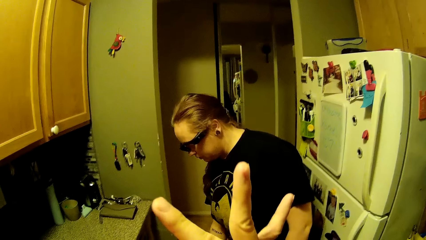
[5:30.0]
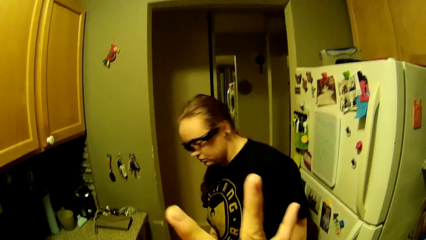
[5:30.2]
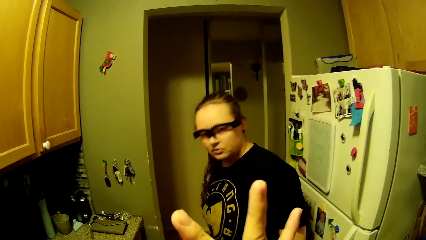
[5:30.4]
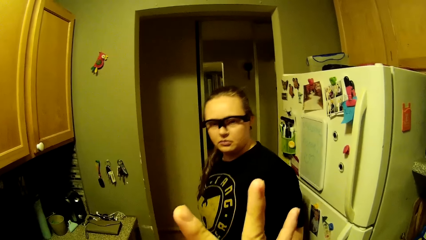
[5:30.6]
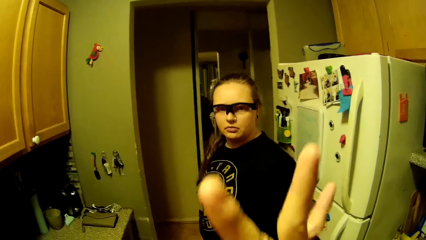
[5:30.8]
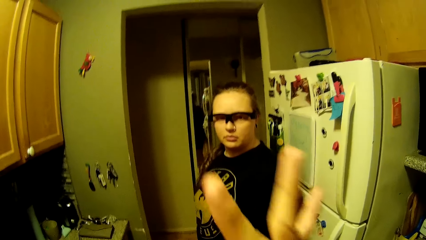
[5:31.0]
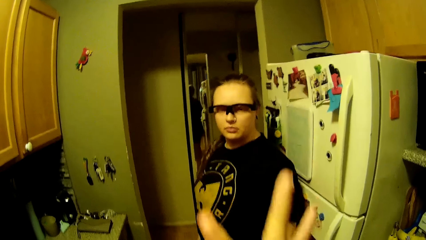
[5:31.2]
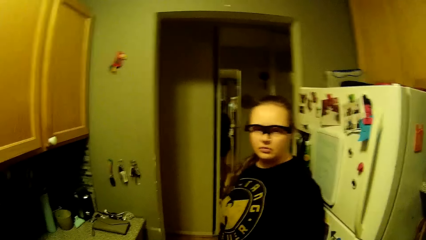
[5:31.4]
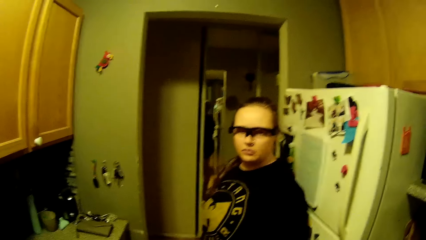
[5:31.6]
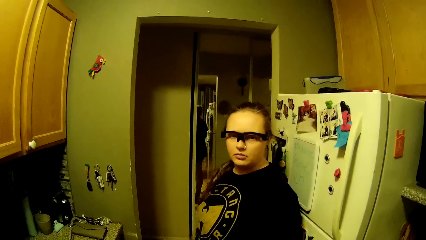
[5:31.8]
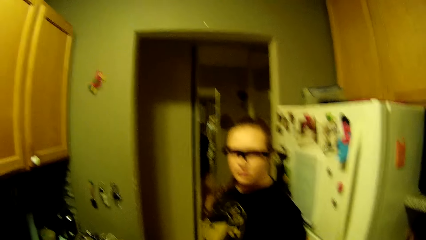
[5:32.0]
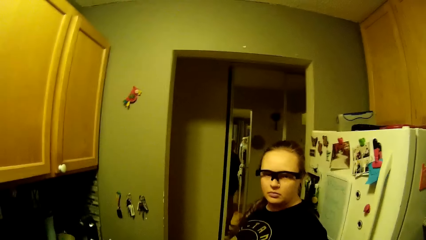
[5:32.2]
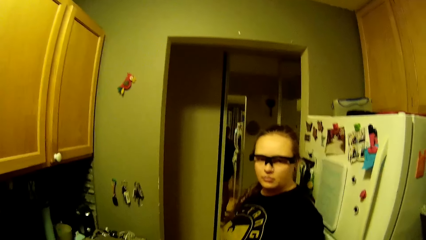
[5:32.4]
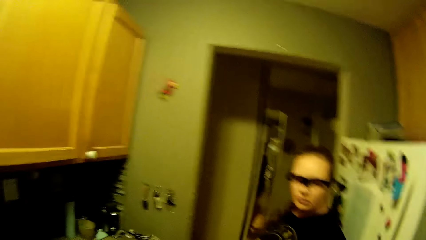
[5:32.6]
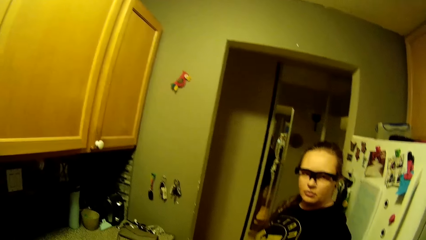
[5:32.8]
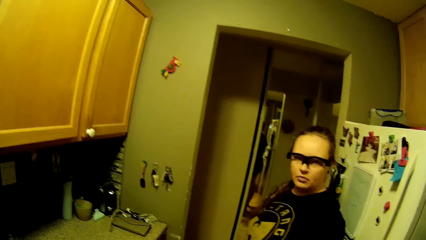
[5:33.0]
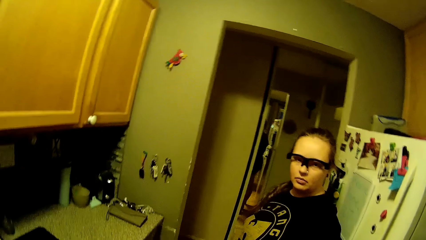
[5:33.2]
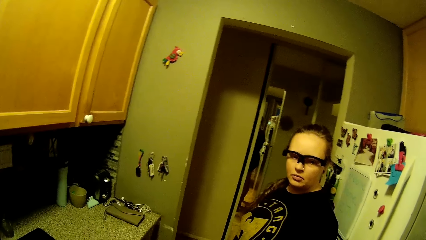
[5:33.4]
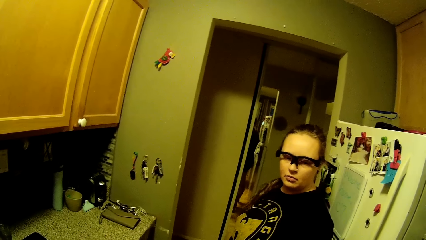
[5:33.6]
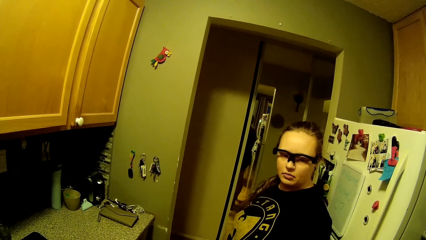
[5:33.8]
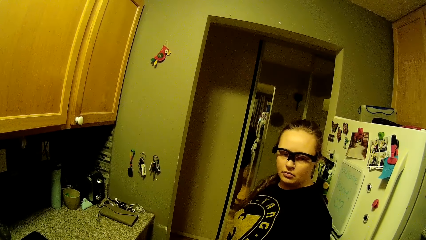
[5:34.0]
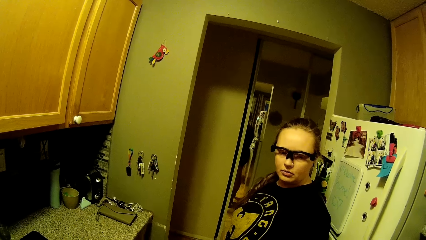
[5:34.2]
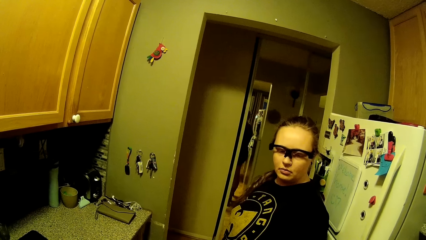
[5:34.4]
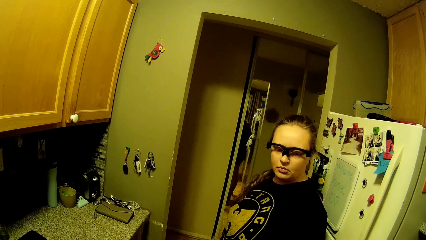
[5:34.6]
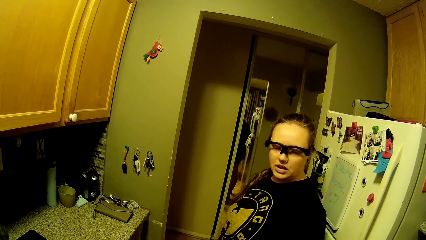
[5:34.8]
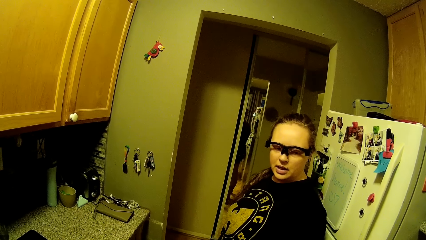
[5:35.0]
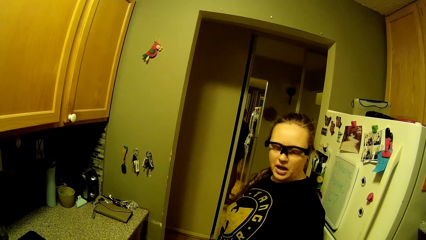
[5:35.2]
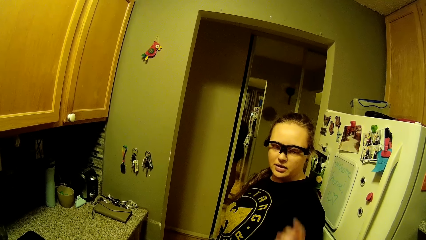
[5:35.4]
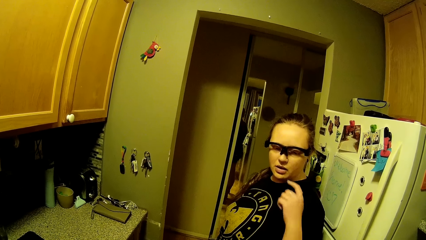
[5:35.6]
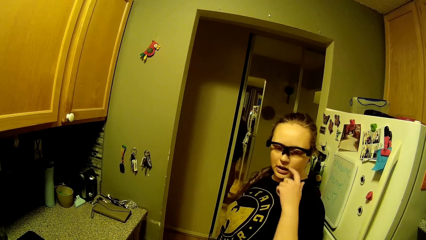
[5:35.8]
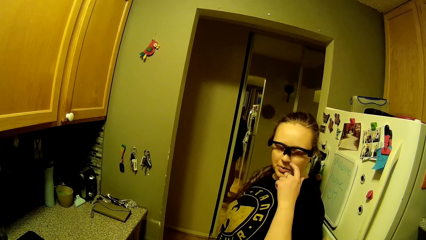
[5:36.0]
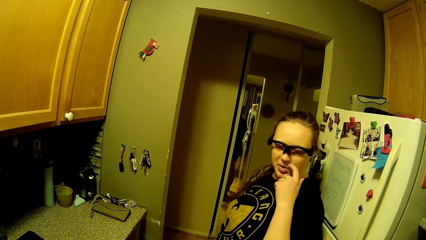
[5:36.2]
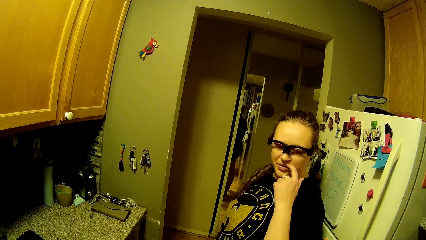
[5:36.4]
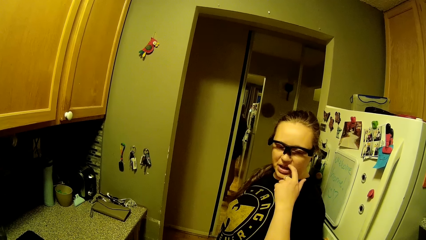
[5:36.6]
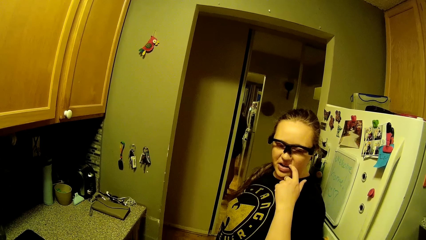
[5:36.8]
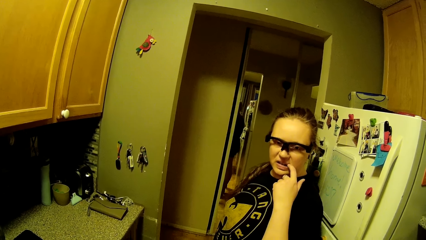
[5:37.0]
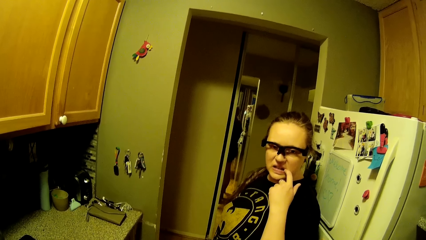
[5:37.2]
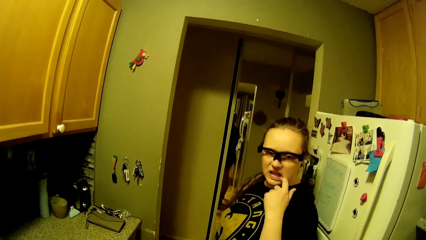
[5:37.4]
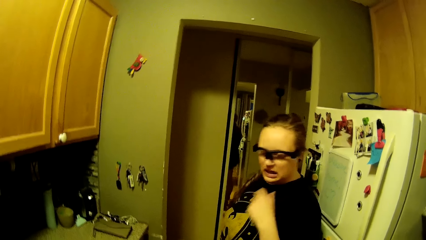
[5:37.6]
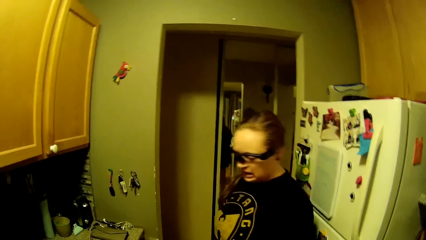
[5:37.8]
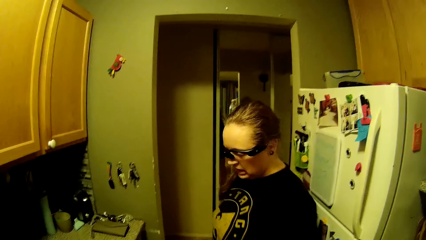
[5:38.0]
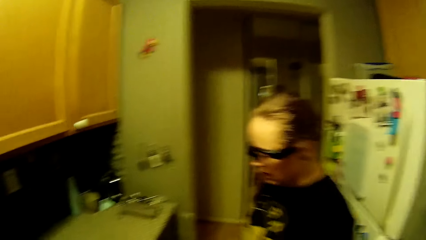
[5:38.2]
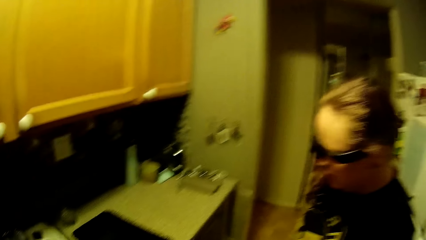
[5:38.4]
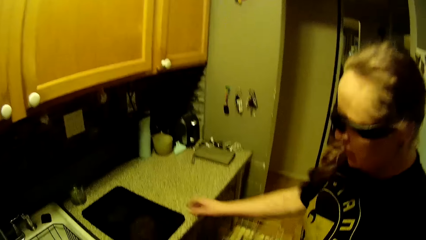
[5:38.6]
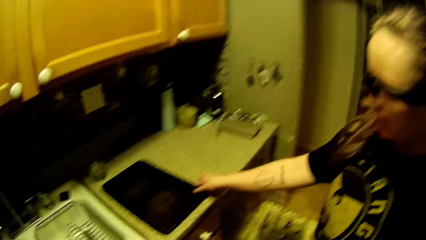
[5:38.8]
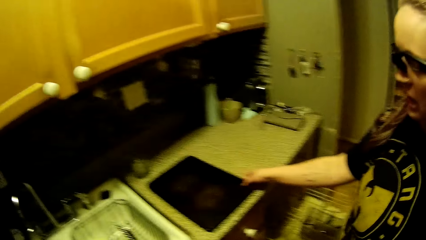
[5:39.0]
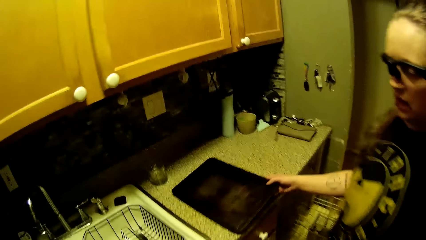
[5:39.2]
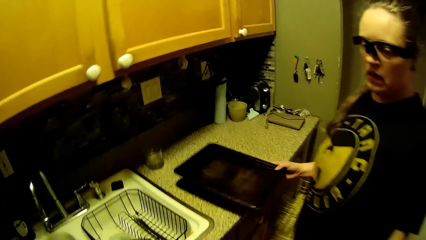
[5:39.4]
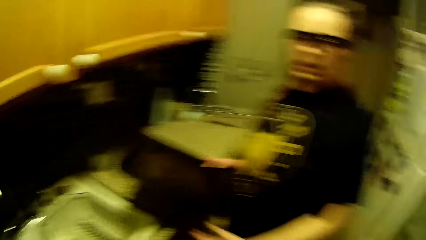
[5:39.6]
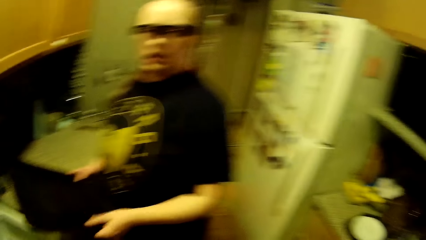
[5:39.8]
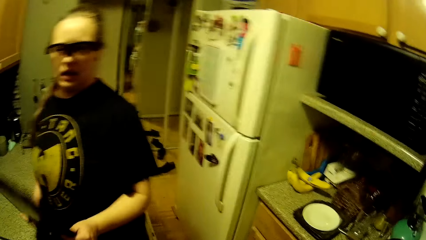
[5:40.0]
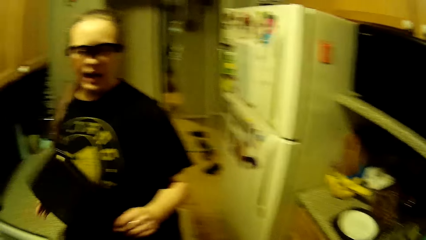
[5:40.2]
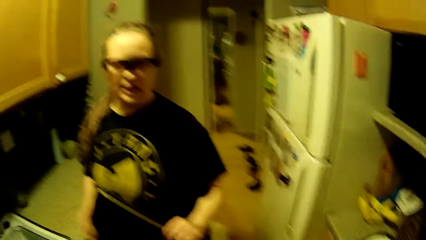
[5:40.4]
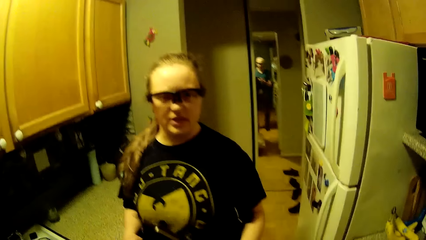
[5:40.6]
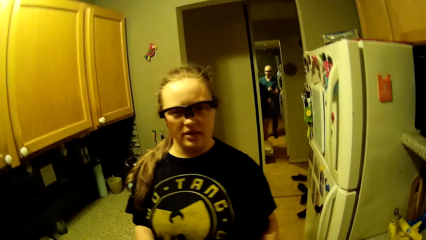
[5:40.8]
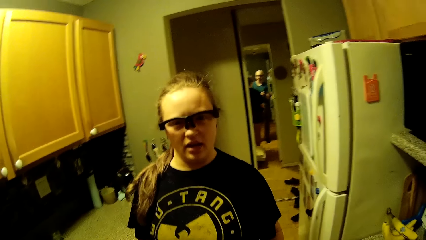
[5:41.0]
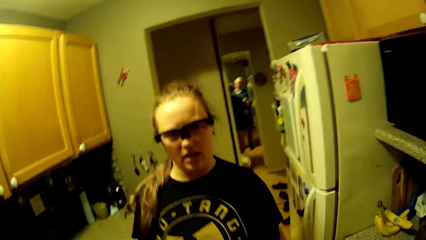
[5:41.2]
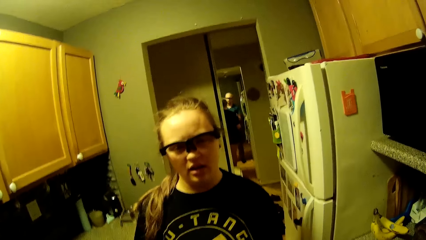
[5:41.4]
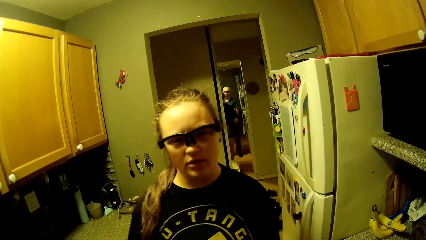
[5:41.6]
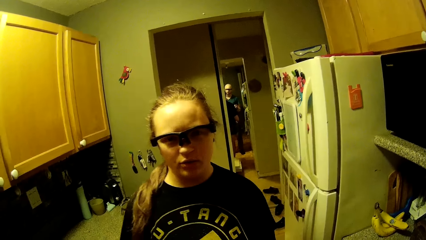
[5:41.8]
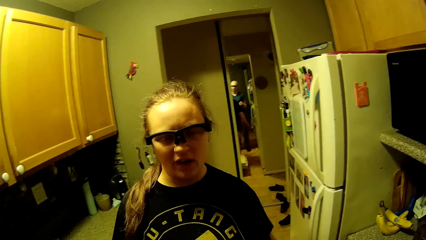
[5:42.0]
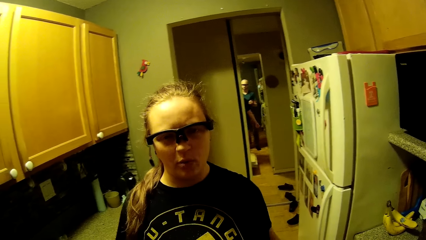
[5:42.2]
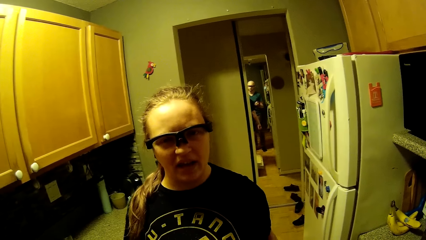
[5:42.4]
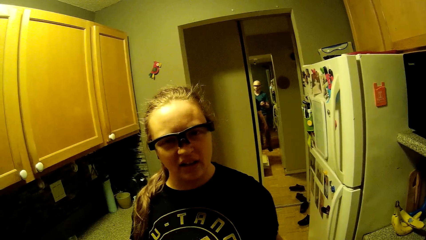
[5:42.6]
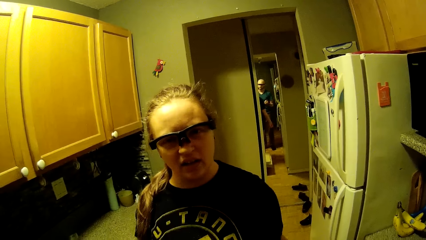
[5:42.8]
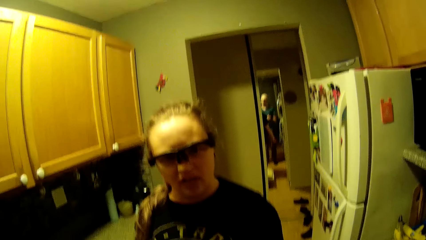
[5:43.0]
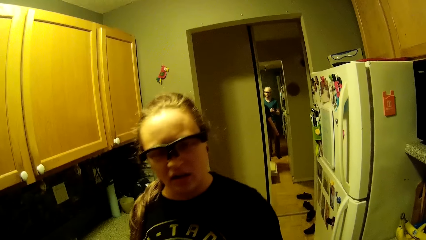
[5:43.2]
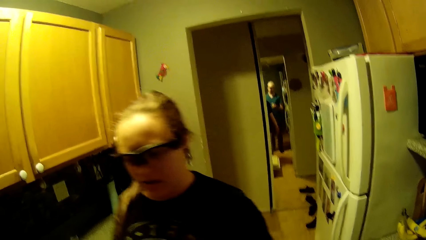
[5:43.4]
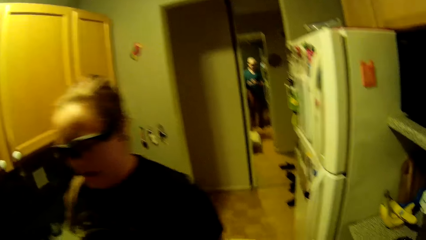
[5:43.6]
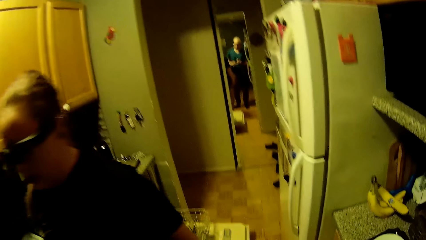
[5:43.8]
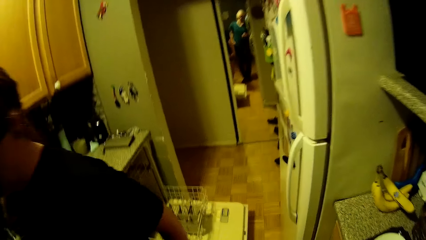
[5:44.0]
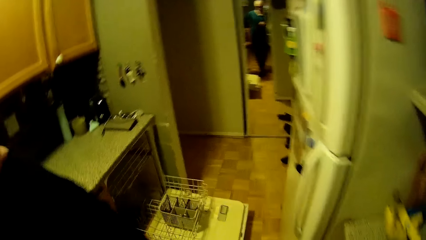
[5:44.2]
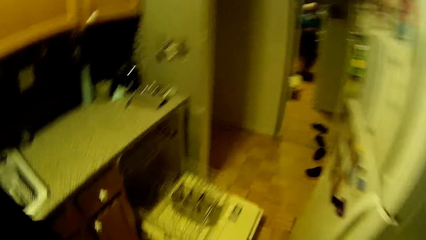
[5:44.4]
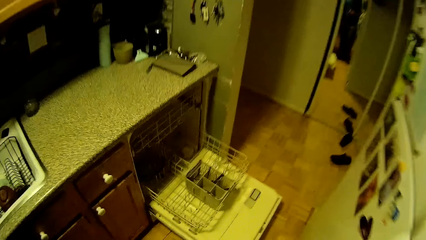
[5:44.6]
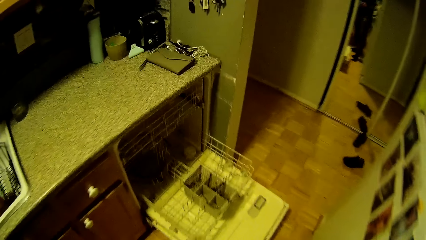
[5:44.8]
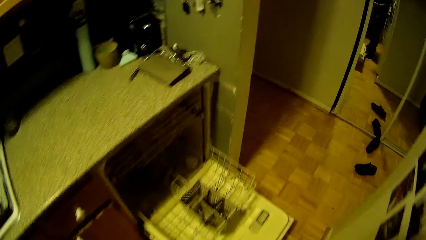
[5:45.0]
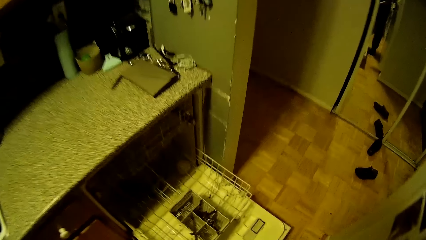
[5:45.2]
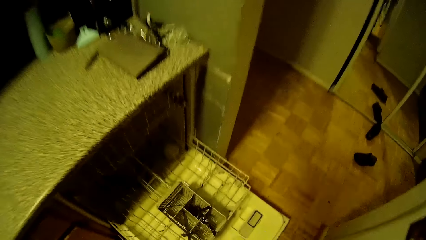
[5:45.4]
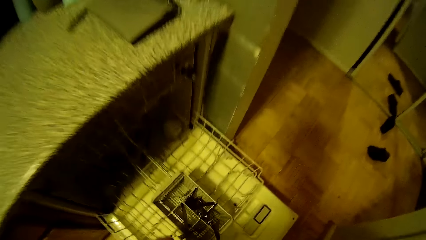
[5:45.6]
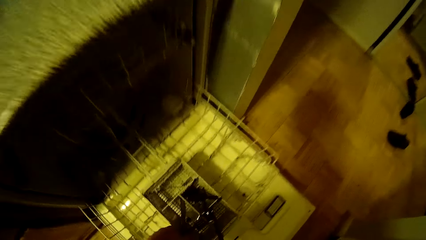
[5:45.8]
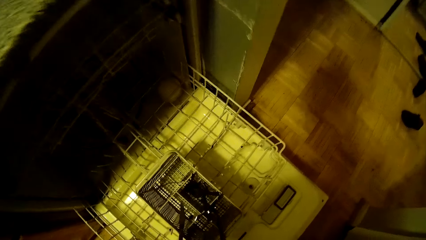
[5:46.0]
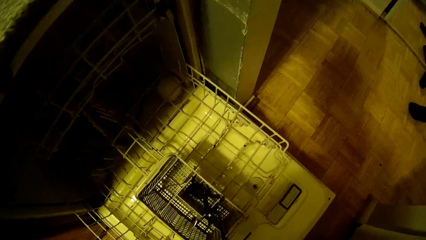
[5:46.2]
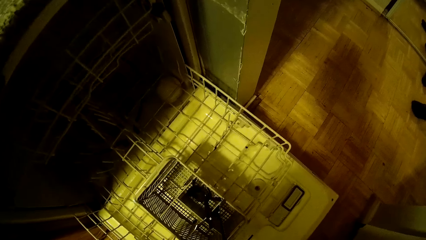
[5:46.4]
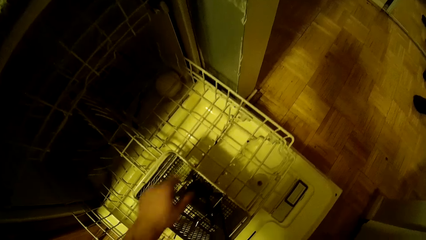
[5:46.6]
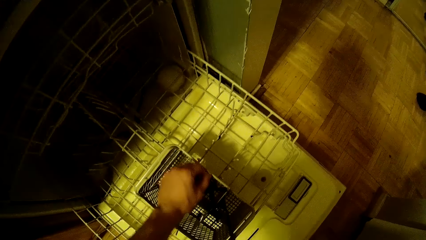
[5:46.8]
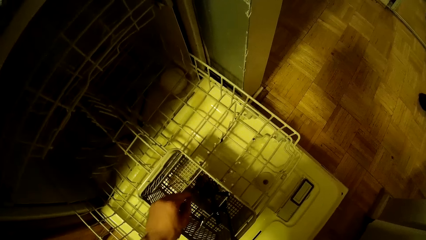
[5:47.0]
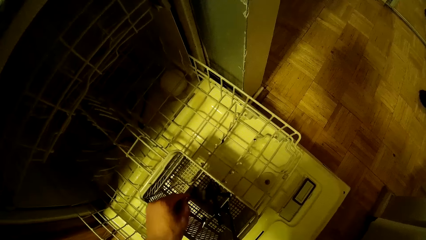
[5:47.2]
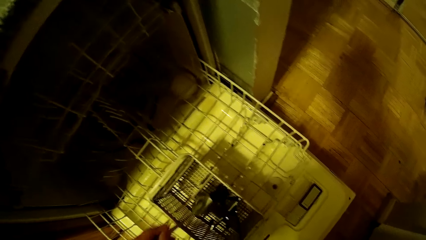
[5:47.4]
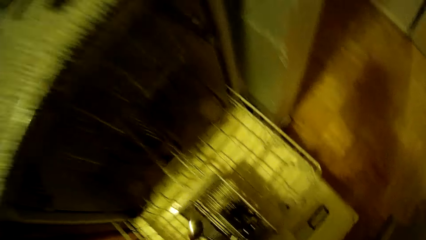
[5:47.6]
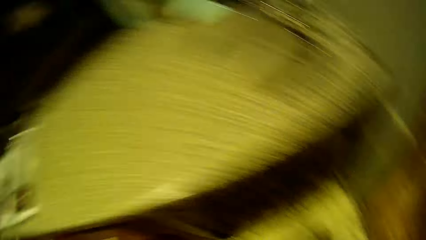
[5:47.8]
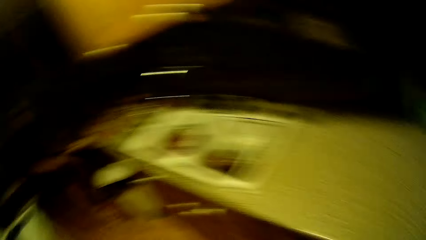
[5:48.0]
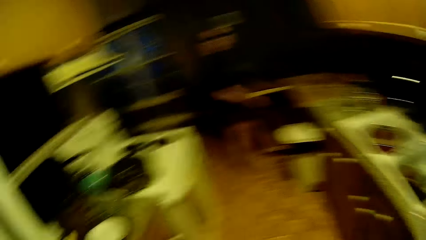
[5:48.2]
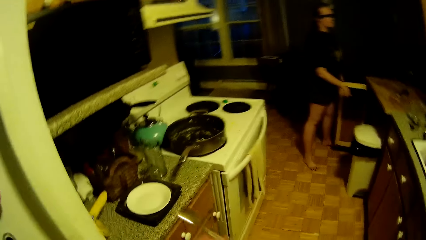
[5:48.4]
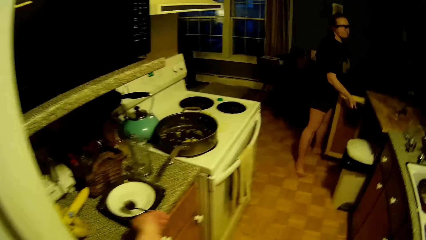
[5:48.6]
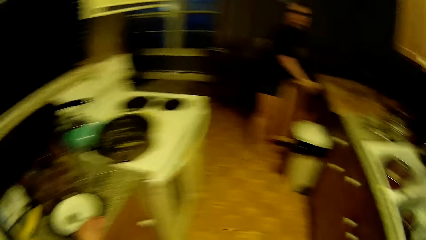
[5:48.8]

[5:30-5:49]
The woman scratches her face with her left index finger. She picks up a chopping board from the kitchen counter with her right hand. She holds the chopping board with both hands. She walks. The camera wearer picks up cutleries from the dish washer with his left hand. He picks up a spoon.
